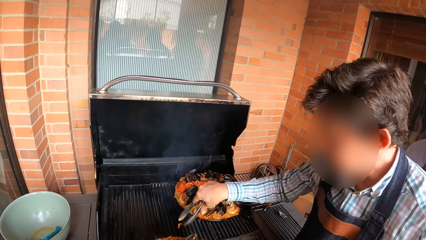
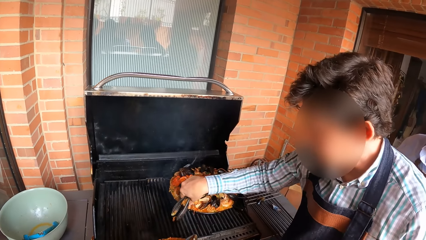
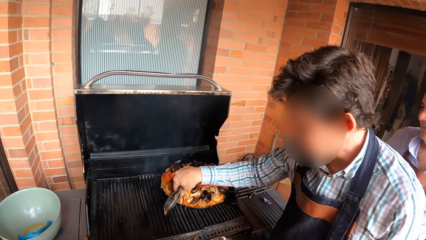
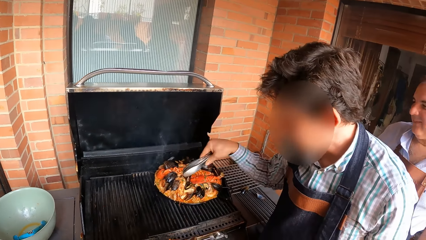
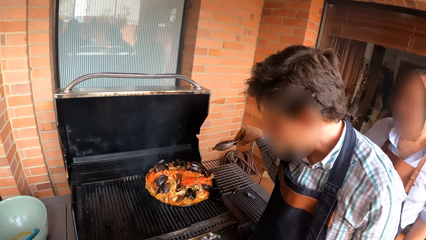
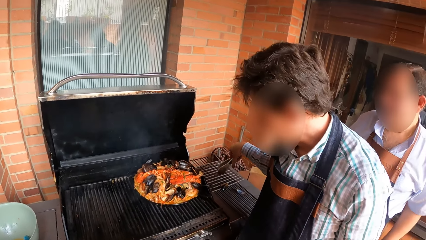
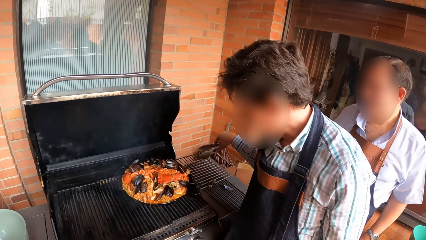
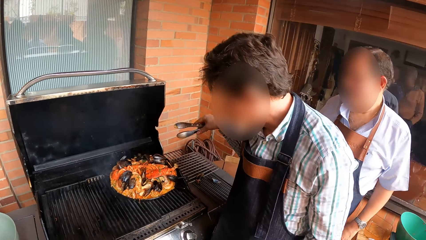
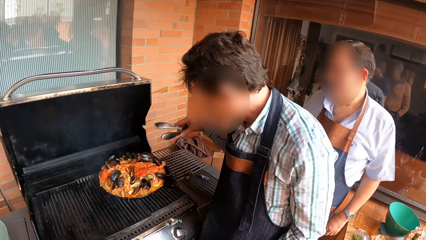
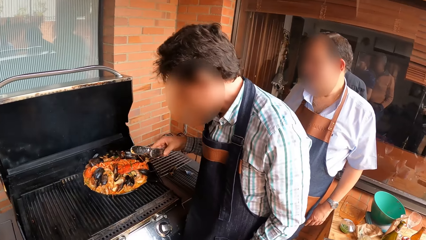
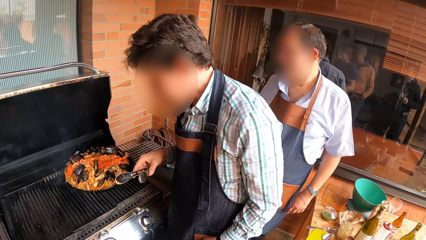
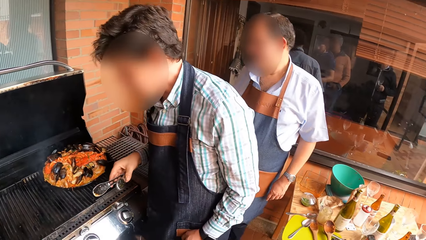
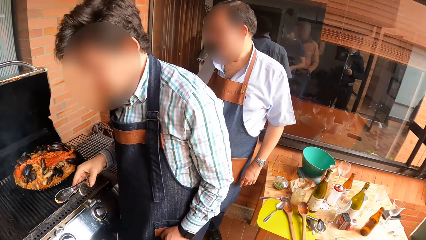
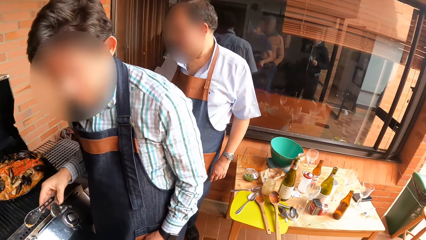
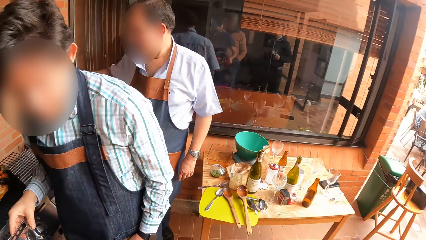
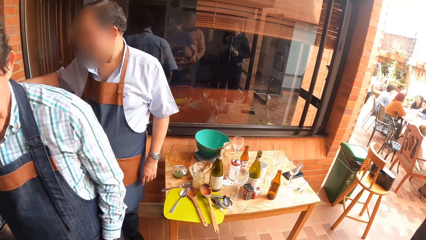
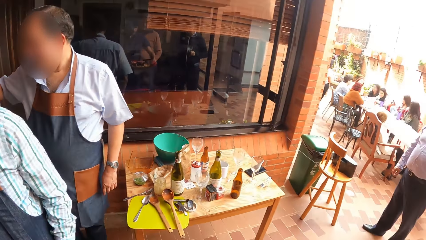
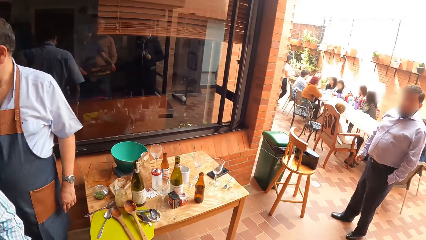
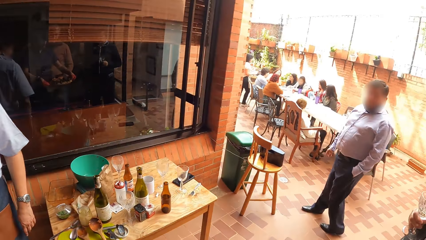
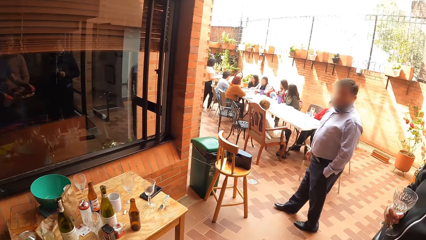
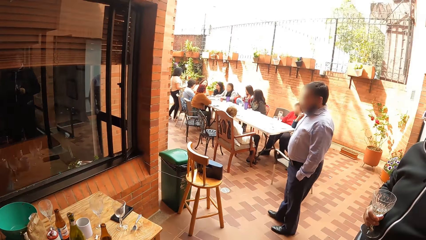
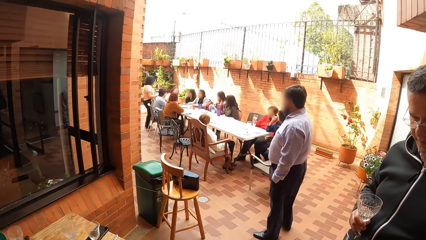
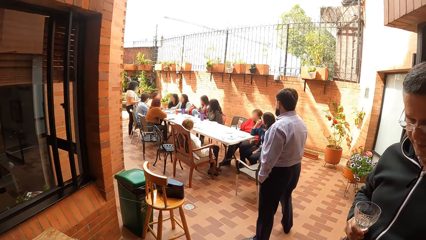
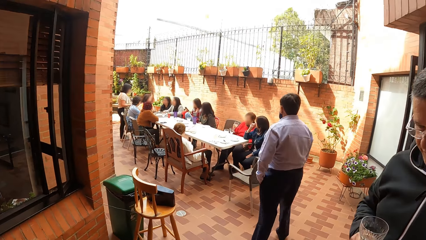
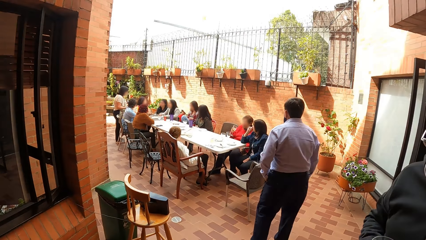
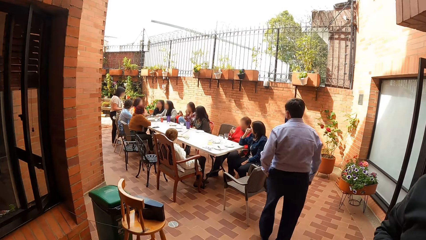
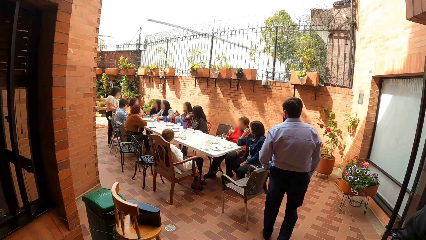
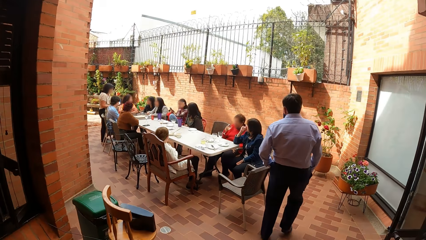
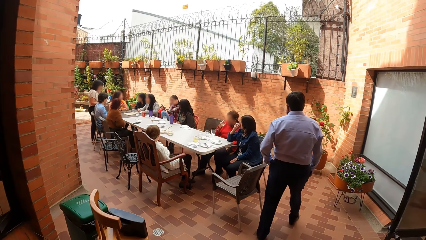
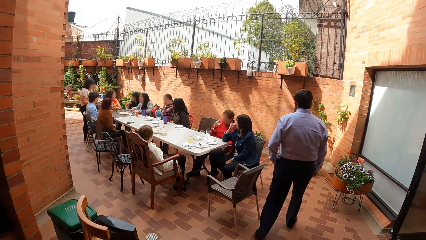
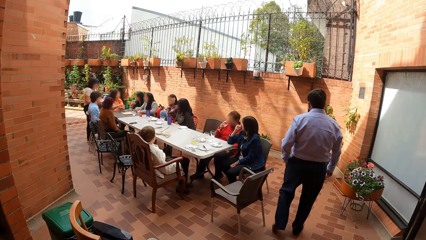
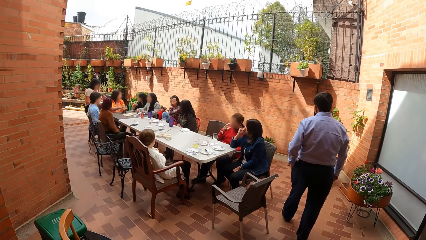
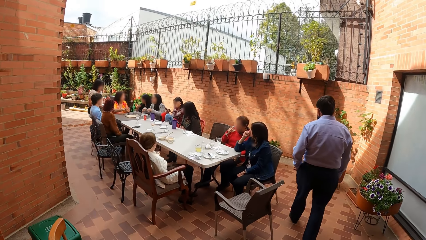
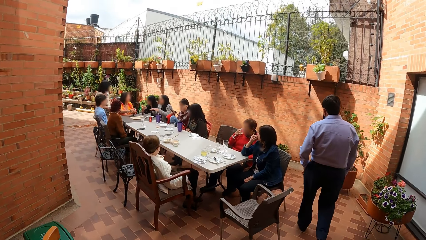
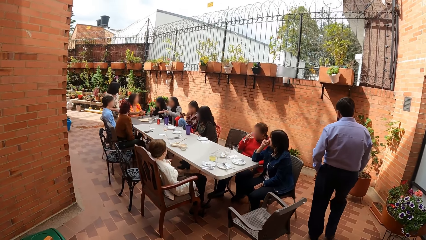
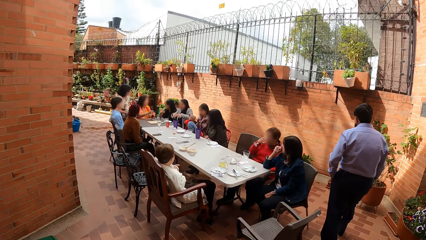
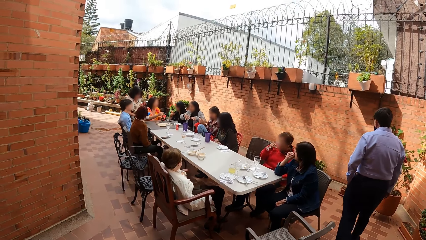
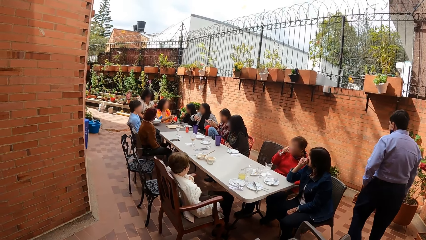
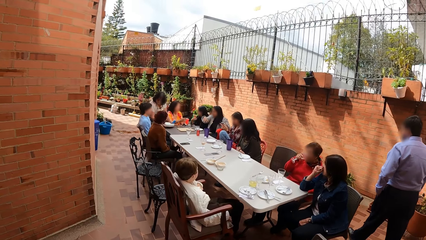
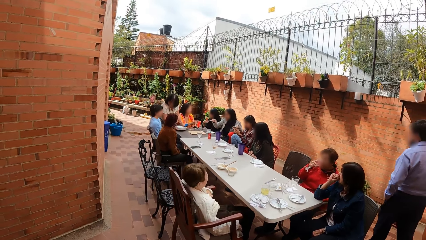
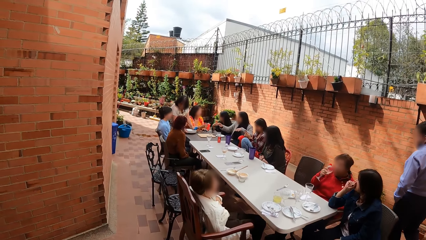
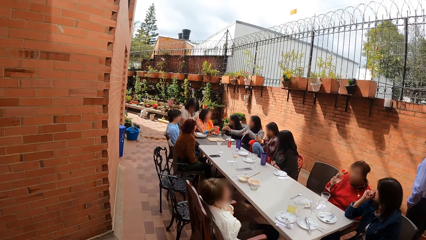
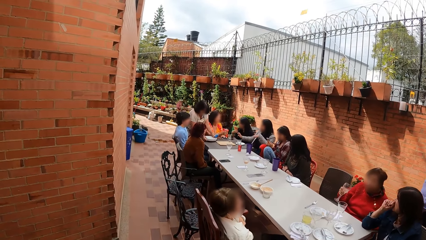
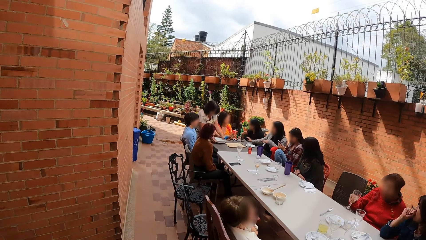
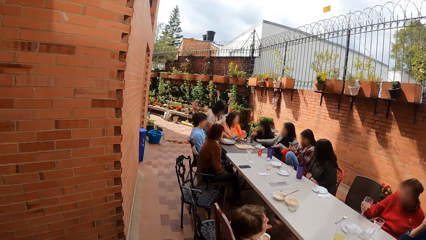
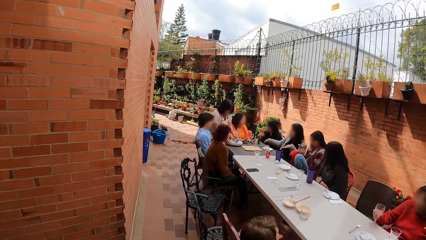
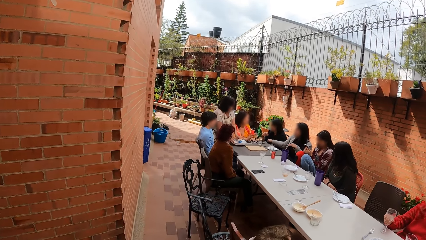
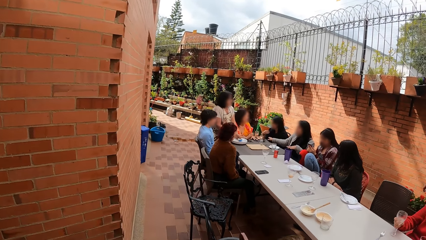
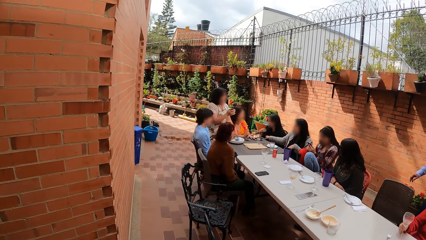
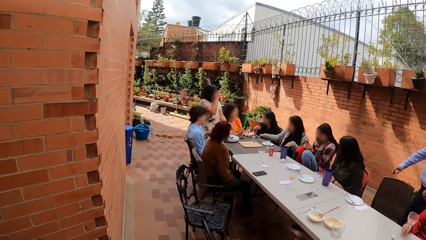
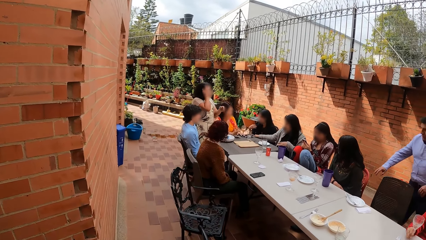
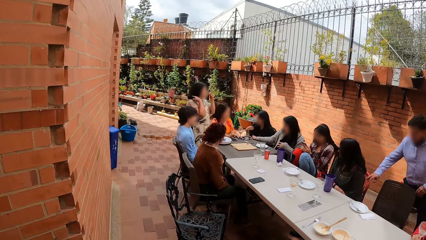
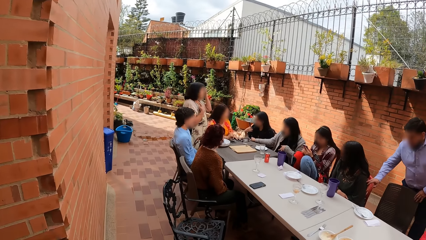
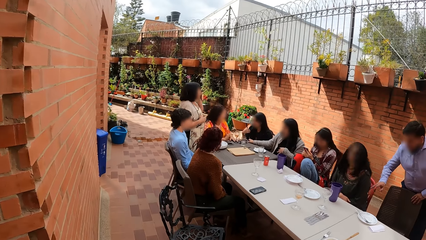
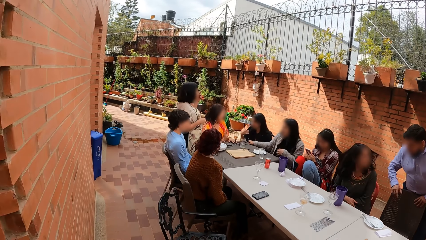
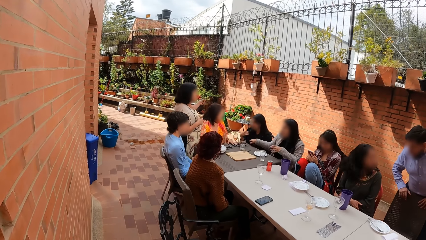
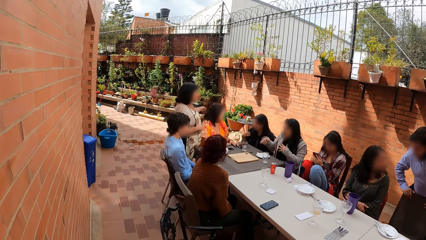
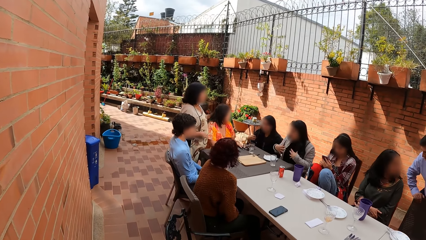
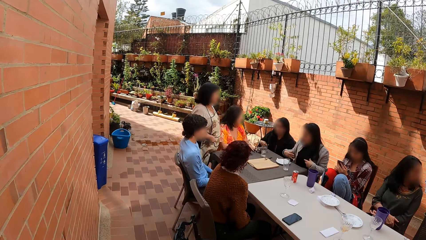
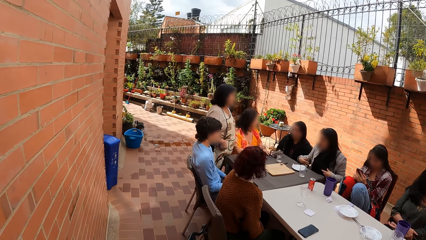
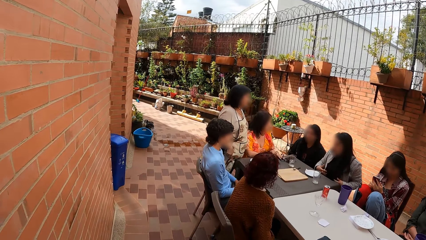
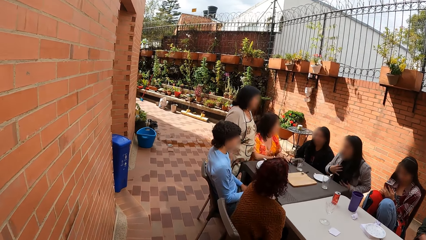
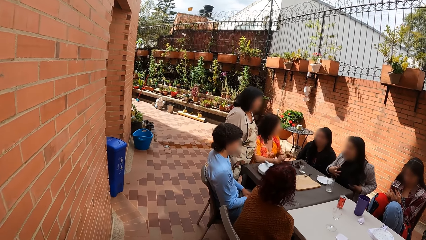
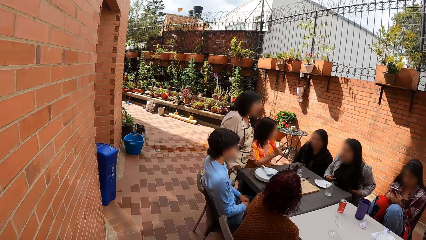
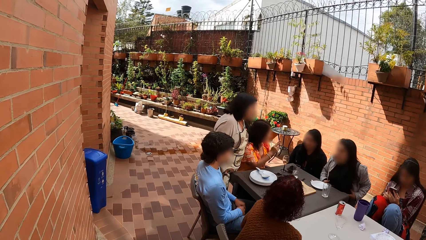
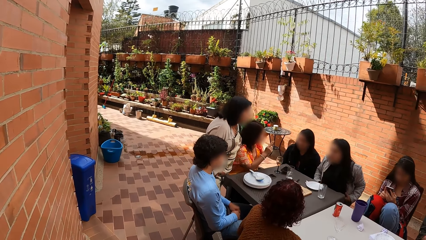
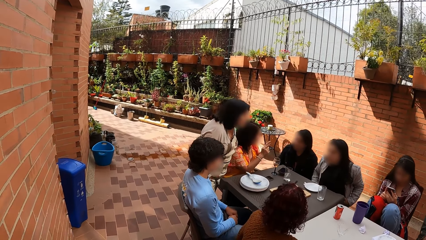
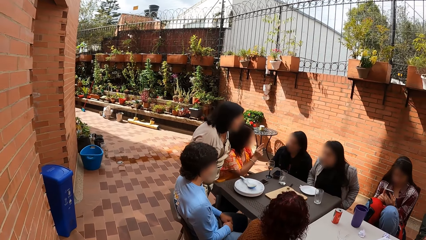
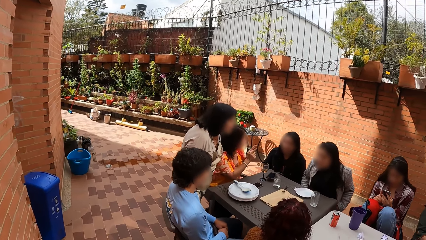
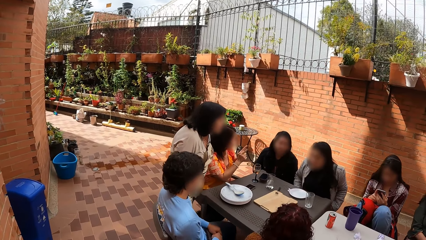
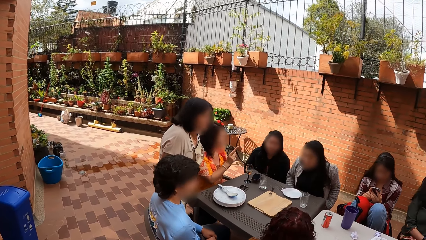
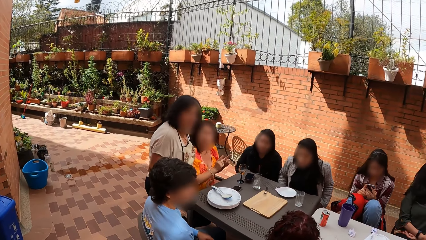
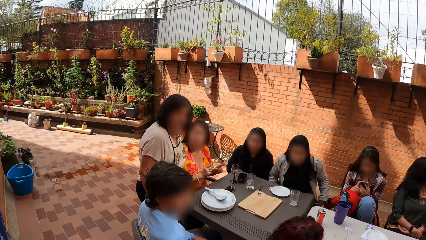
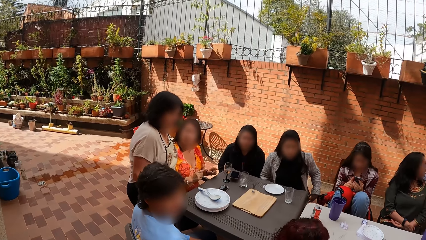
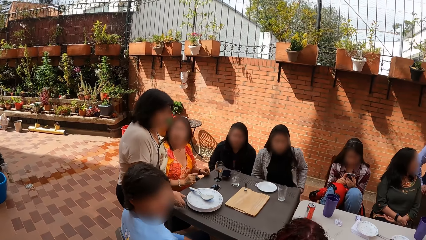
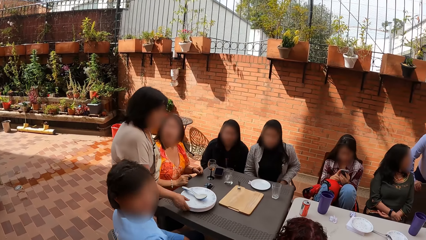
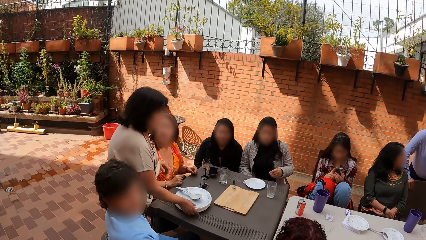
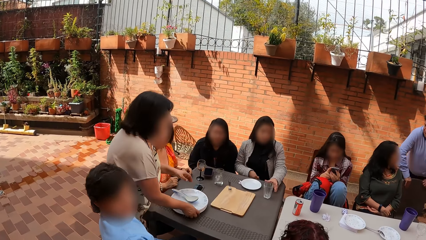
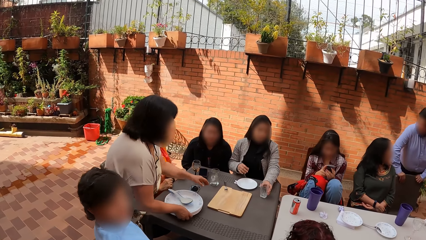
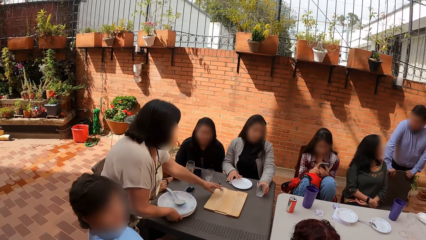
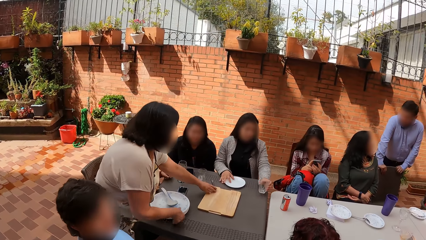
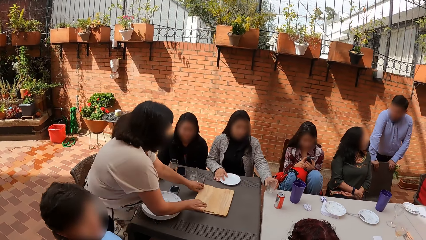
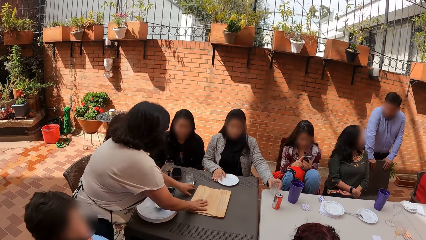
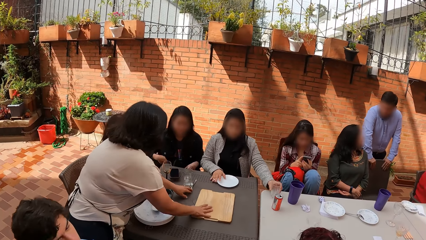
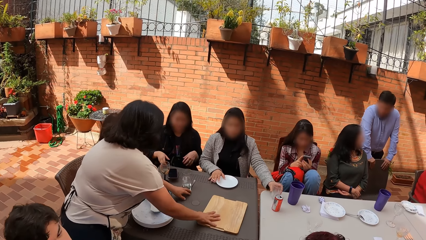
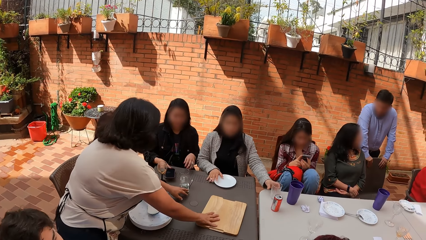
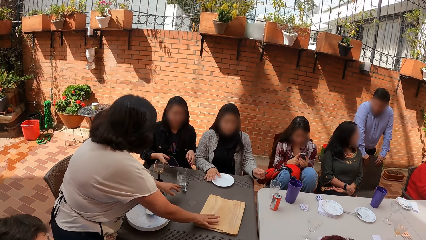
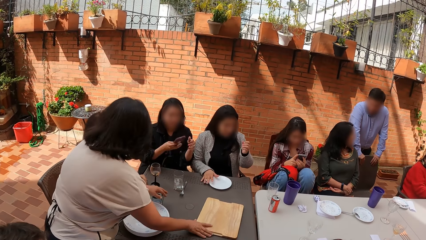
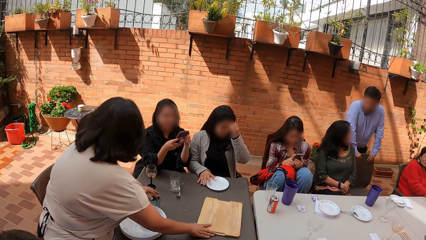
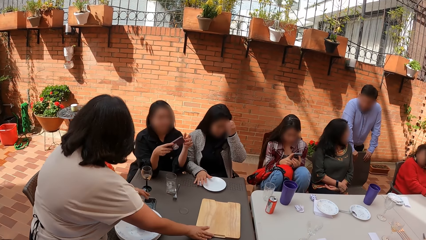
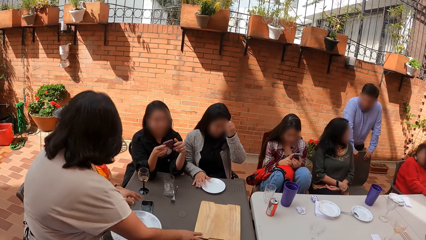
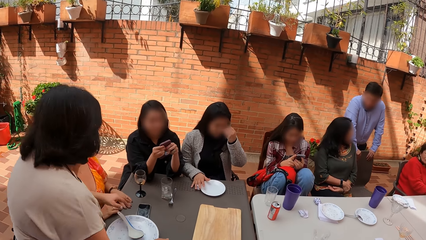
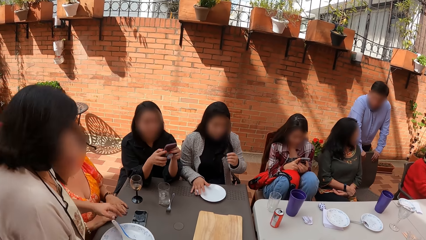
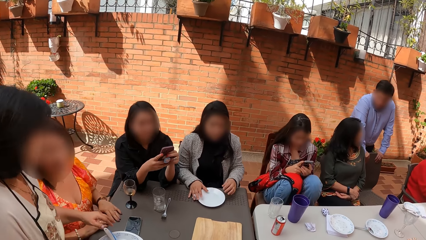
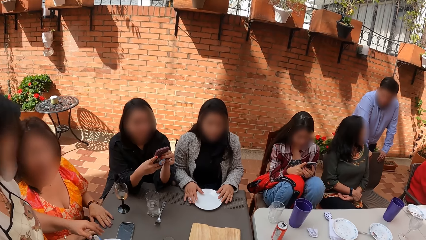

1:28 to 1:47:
The man picks food from the grill with the kitchen tong in his right hand and puts the food in the kitchen tong on a table with his right hand. The camera wearer walks away from the grill with the plate of food in his hands. A woman moves a plate on the table with her right hand. Another woman moves a cup on the table with her left hand. The first woman moves a spoon on the table with her left hand. The other woman moves a plate on the table with her right hand. The first woman moves a board on the table with her right hand. A third woman picks up a cellphone with her right hand.
